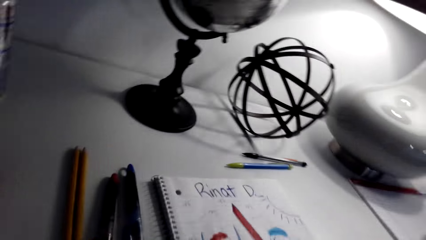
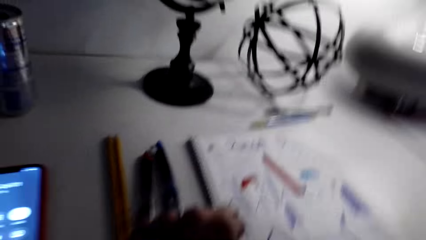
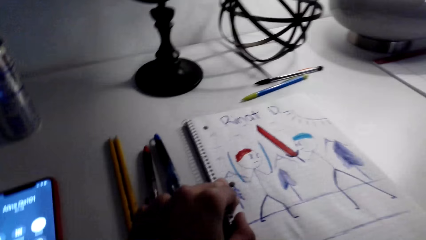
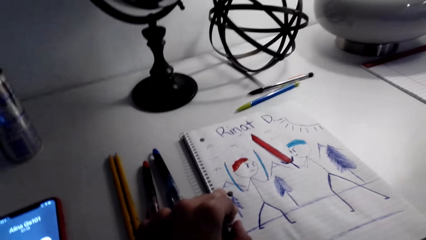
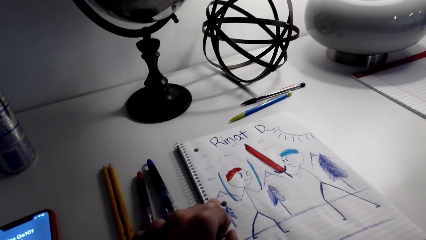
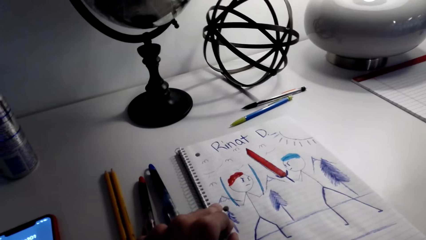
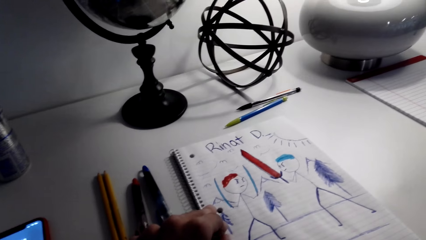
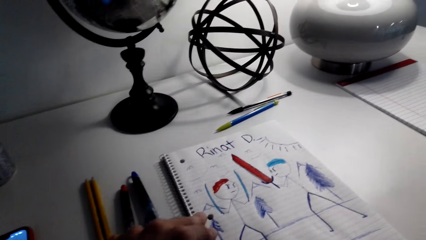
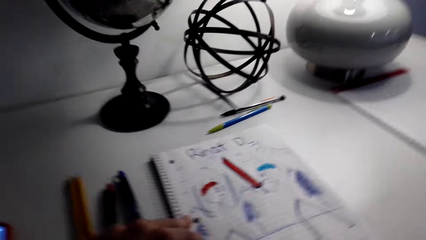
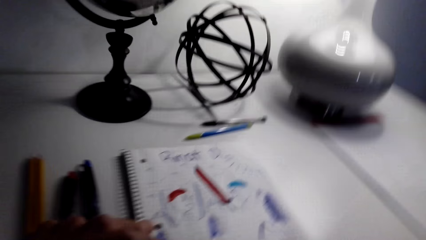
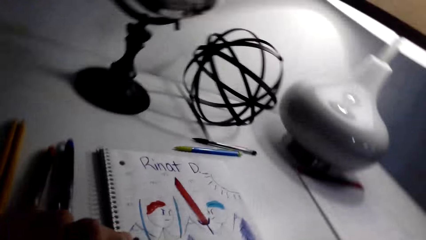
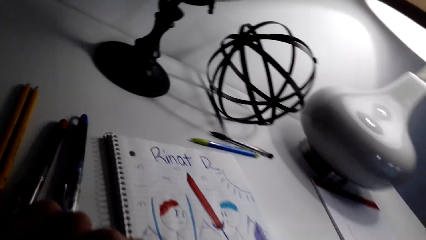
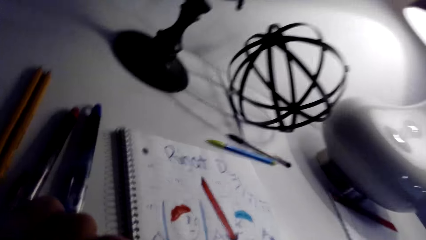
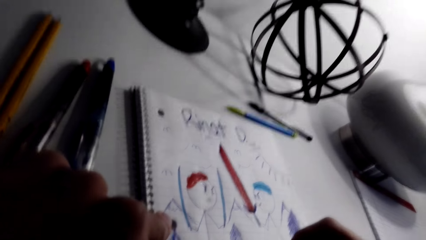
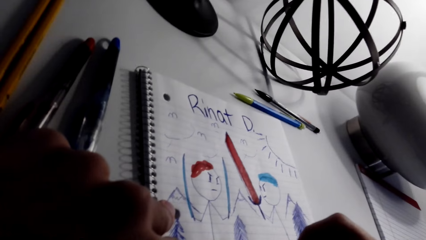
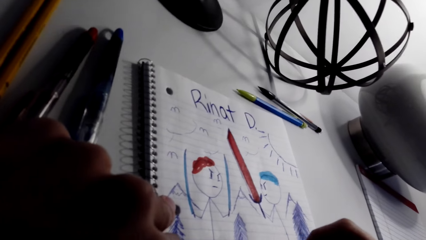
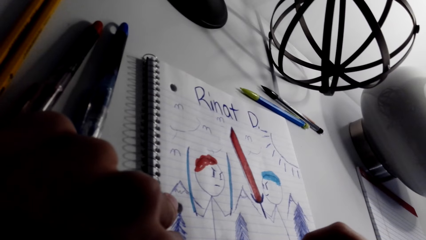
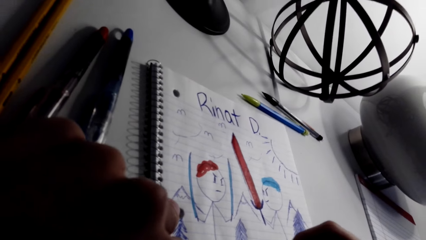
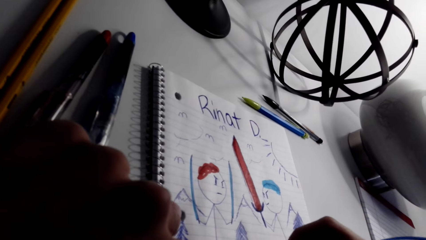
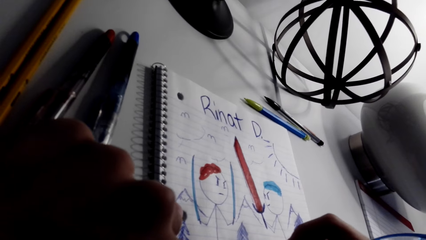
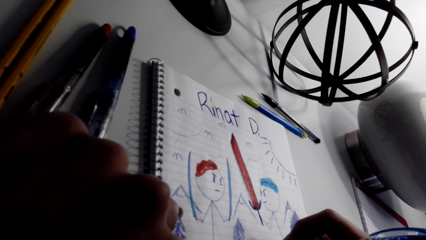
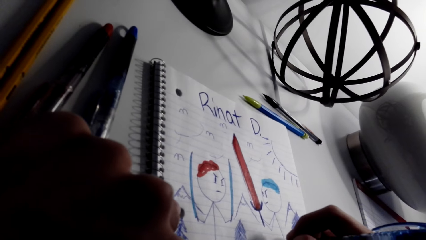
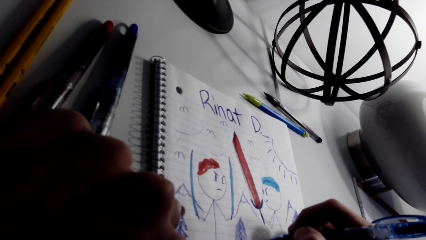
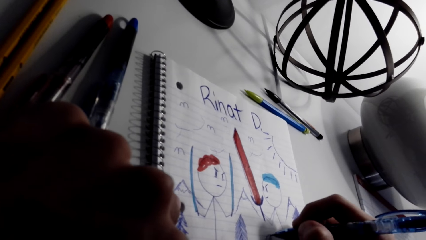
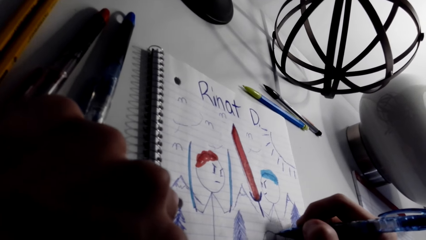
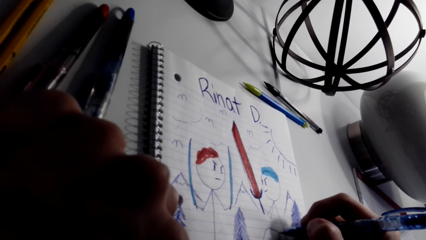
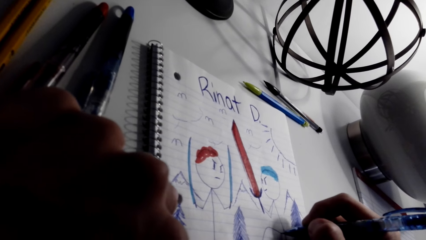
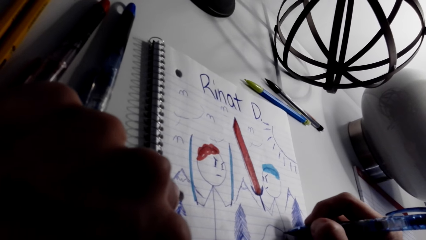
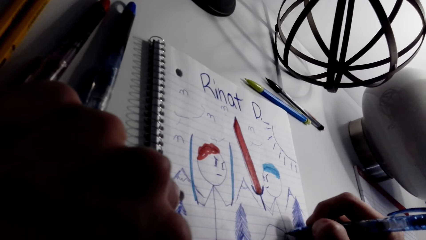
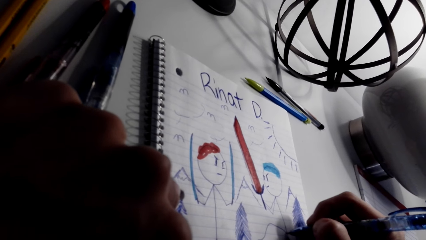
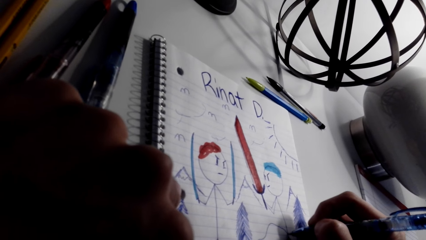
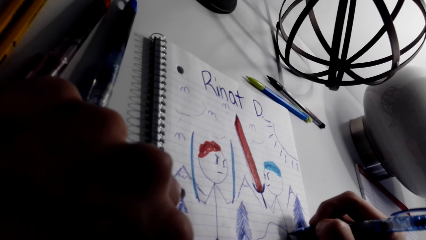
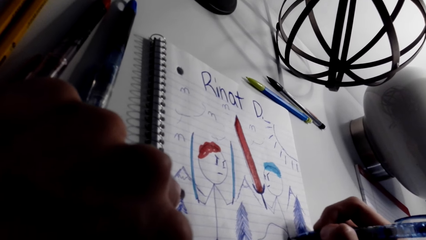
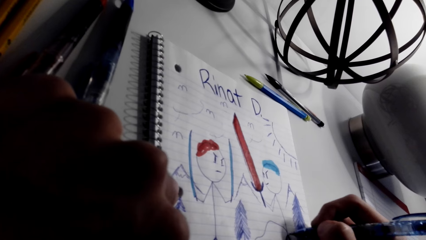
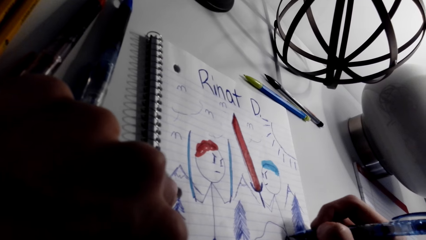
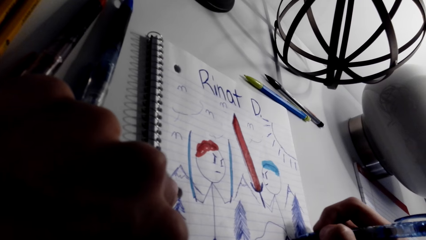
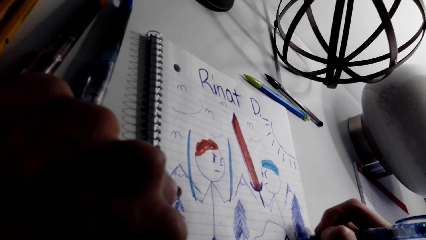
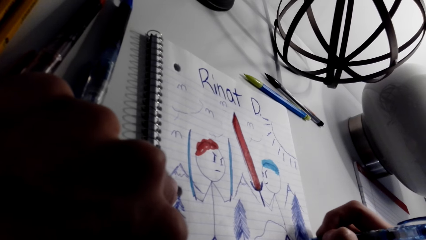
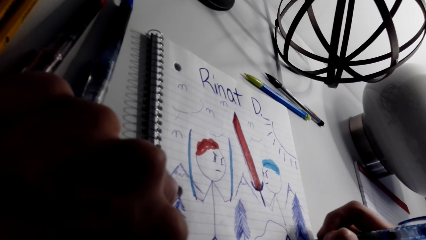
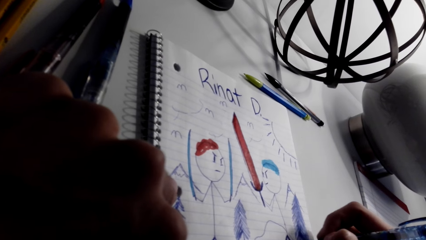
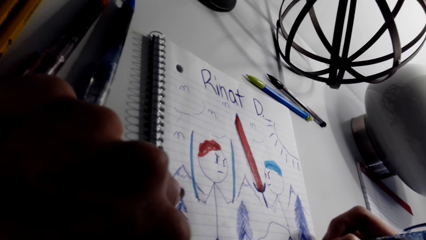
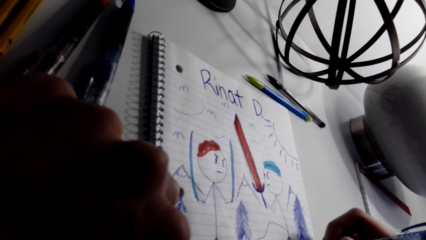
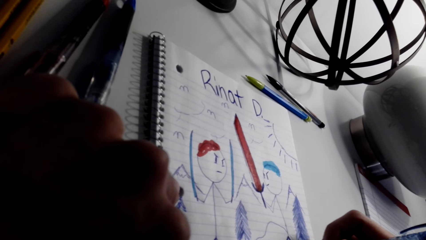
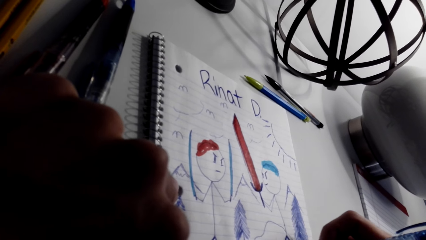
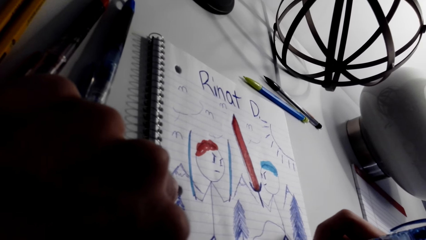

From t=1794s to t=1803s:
The camera wearer looks at the drawings. They draw a picture on the book.

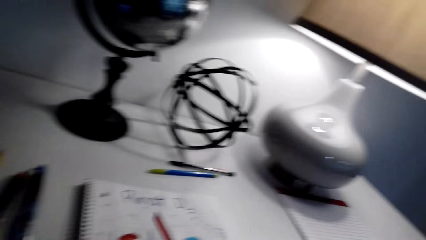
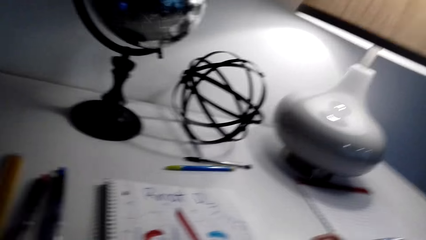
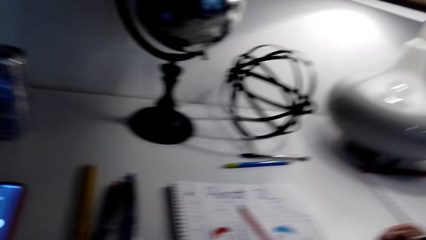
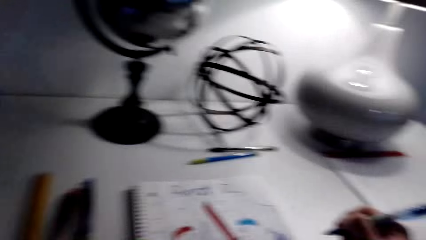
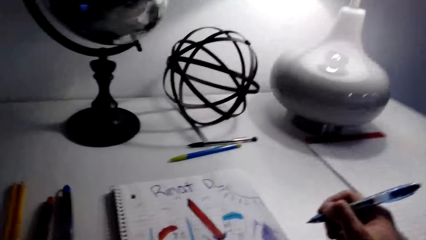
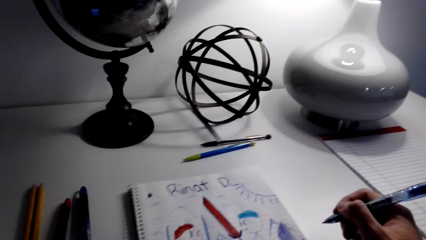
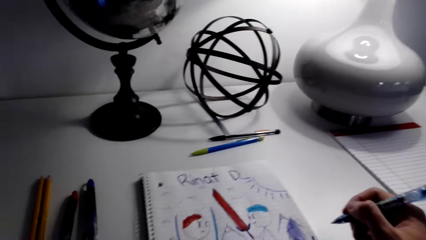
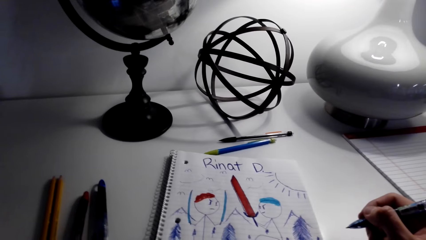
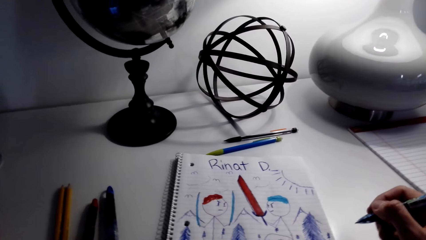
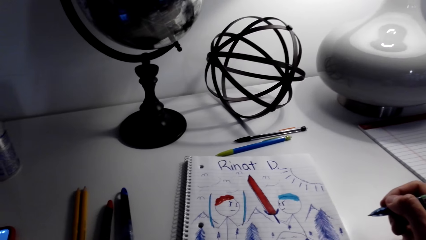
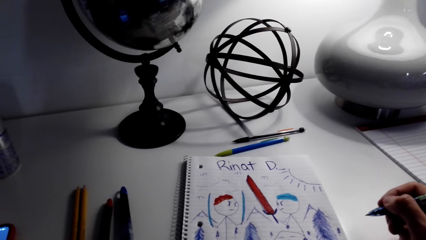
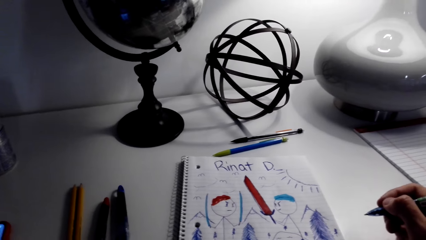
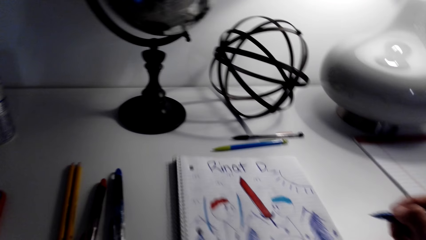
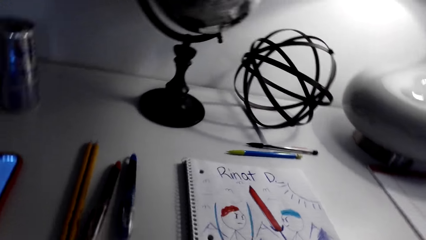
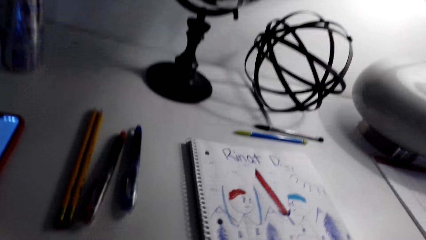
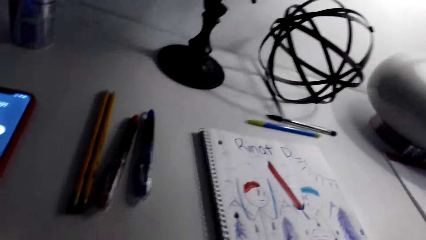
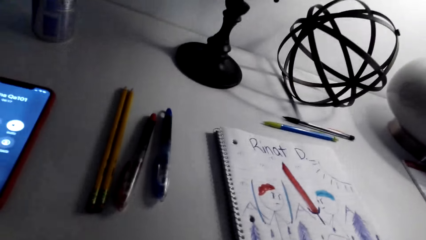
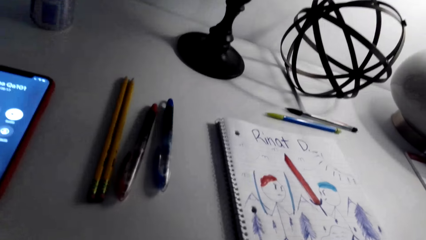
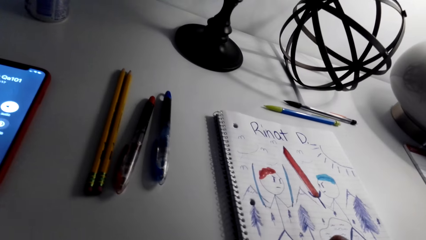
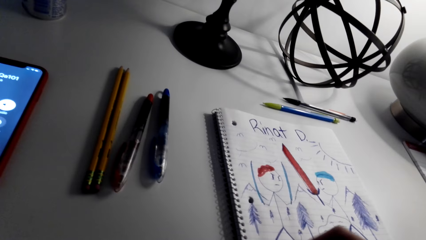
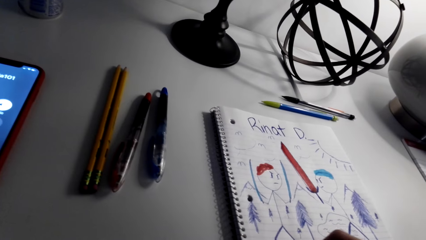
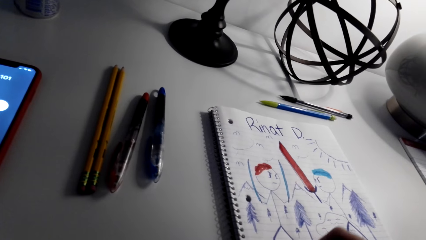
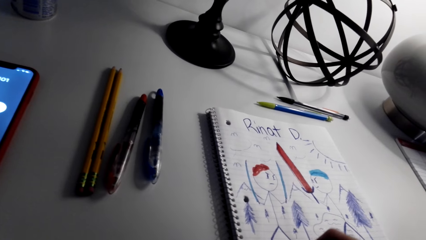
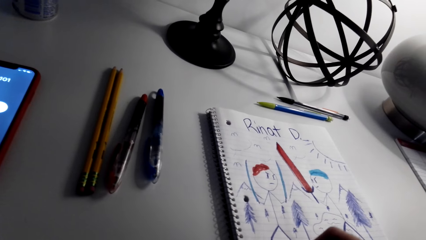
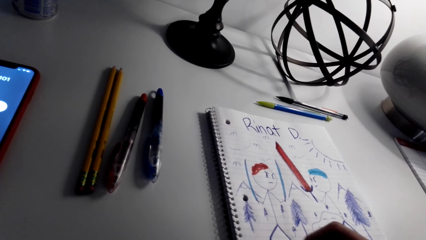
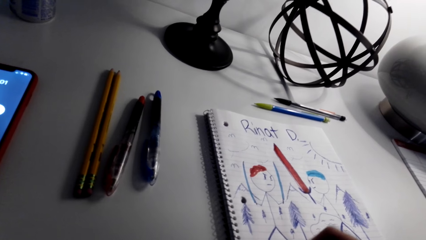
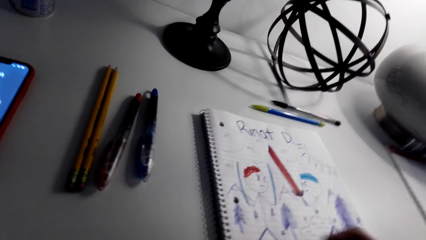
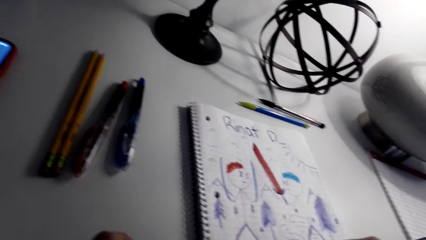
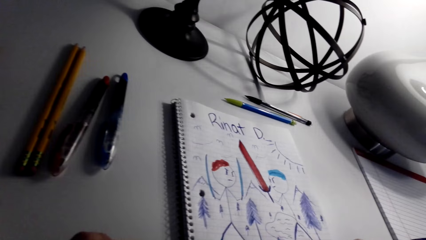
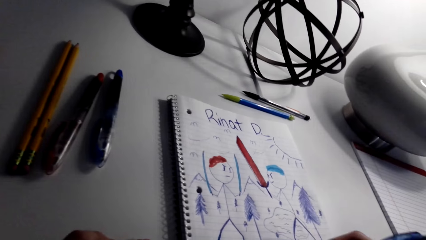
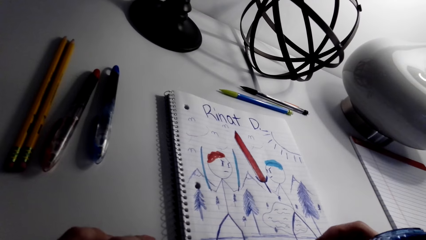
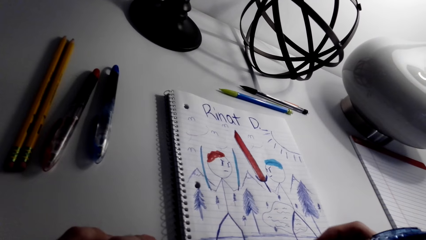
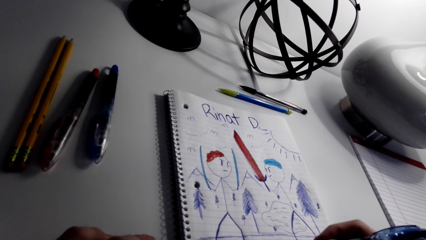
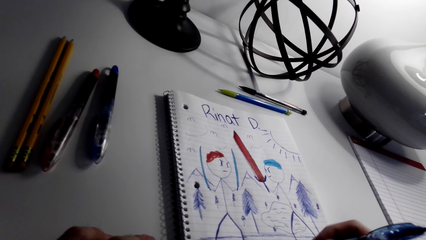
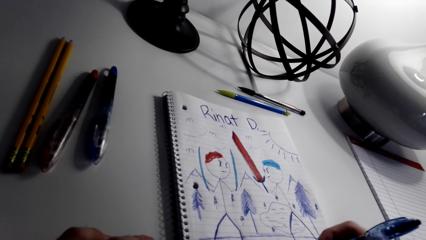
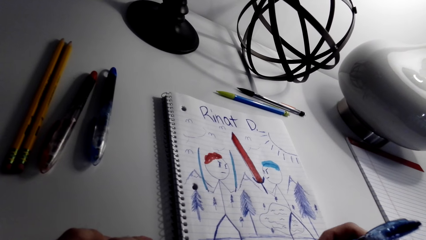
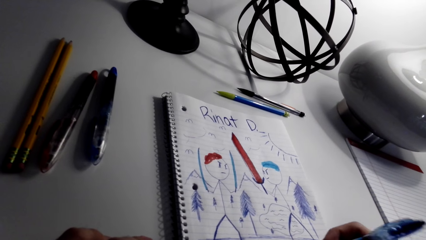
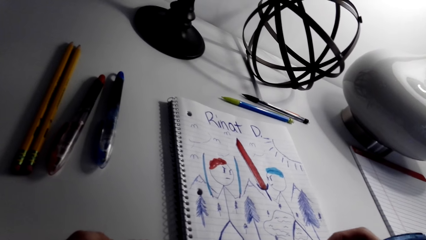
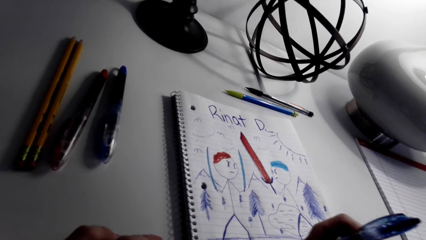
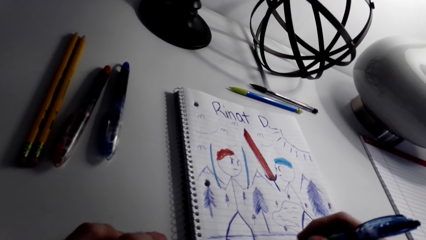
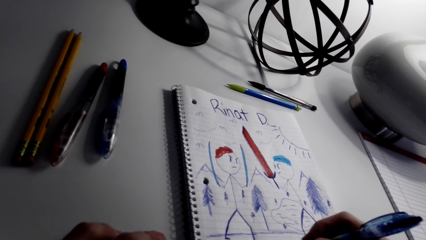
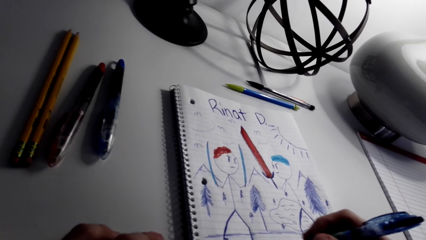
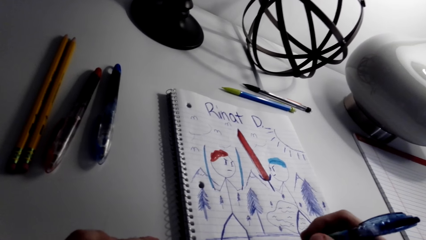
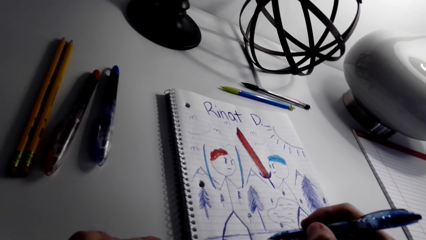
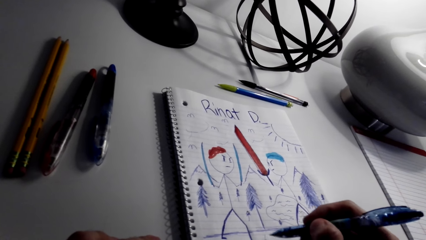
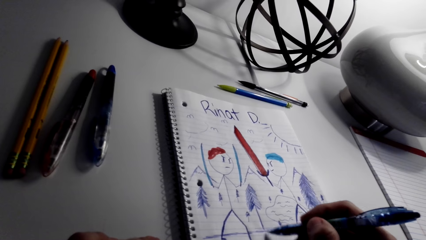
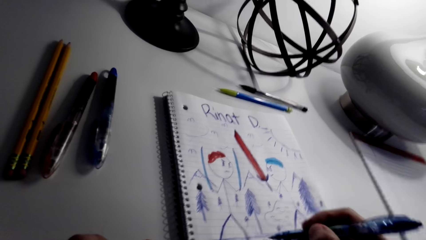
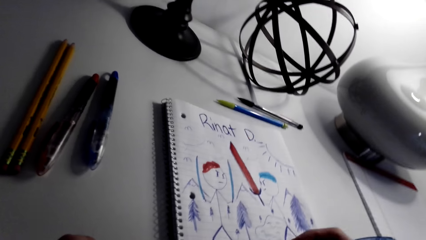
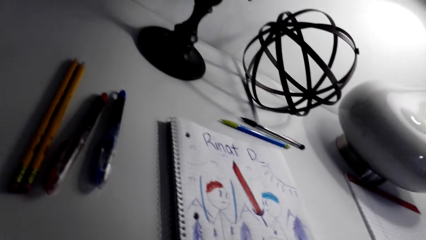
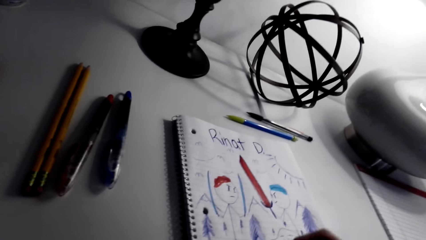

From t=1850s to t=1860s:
The camera wearer looks at the drawings. They draw on the book.
